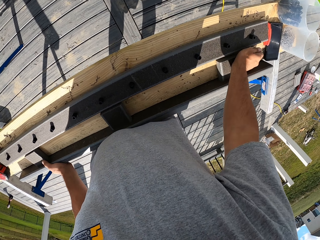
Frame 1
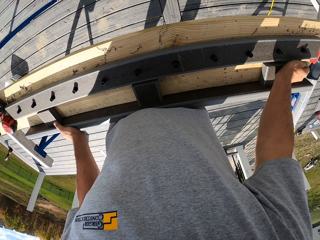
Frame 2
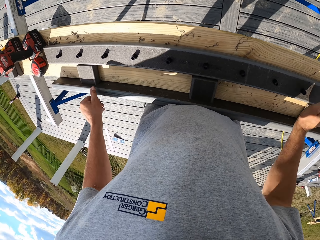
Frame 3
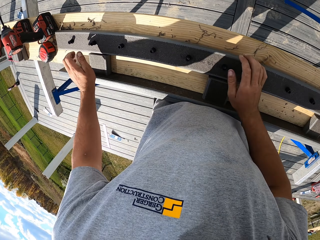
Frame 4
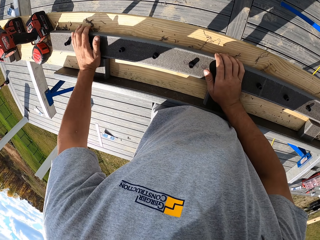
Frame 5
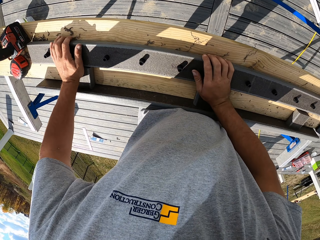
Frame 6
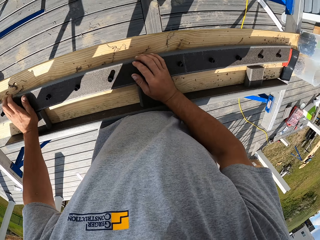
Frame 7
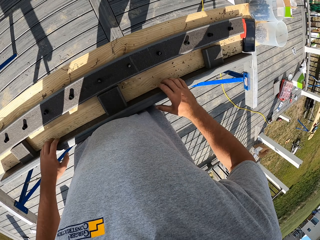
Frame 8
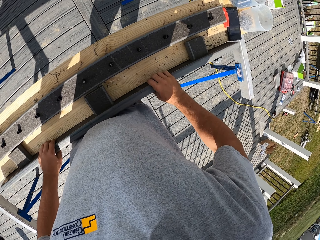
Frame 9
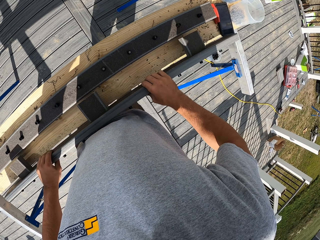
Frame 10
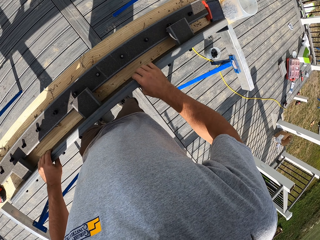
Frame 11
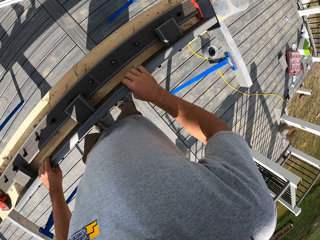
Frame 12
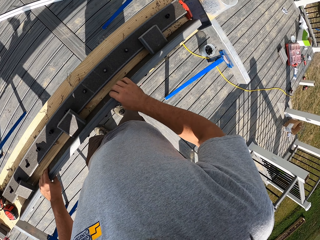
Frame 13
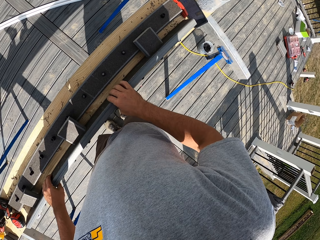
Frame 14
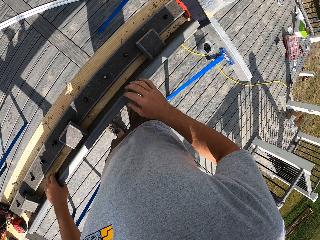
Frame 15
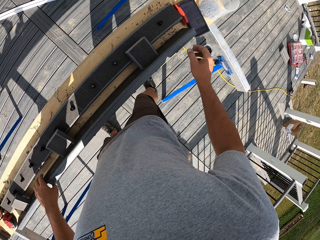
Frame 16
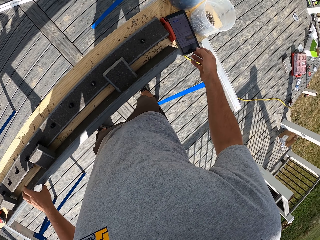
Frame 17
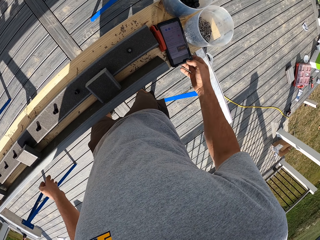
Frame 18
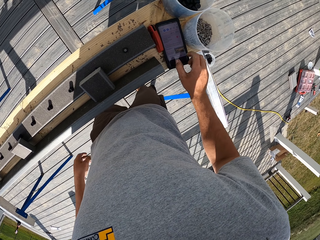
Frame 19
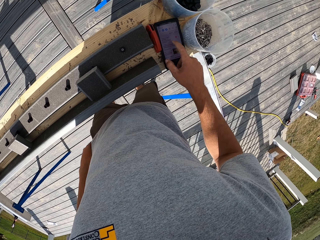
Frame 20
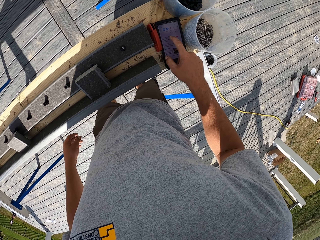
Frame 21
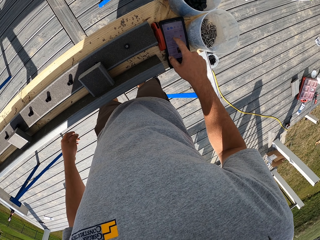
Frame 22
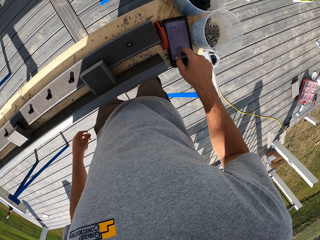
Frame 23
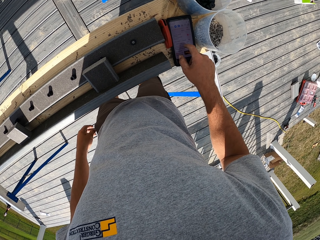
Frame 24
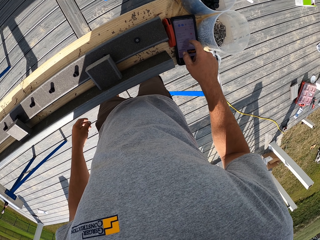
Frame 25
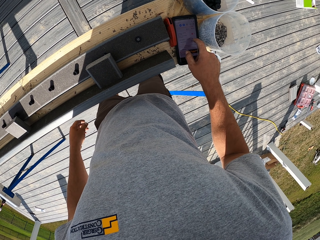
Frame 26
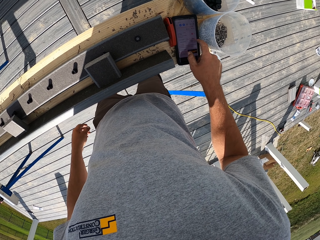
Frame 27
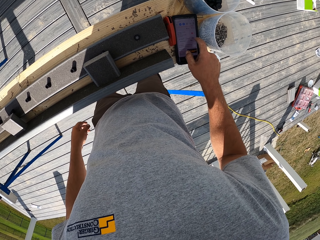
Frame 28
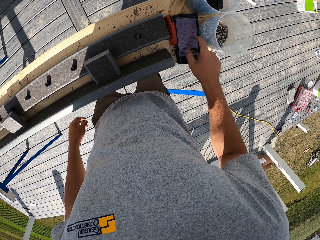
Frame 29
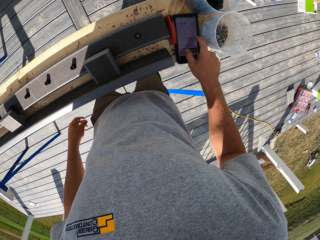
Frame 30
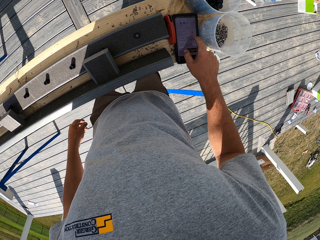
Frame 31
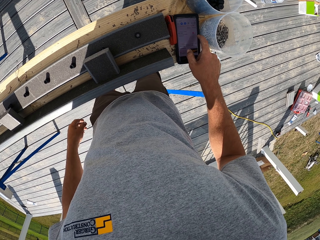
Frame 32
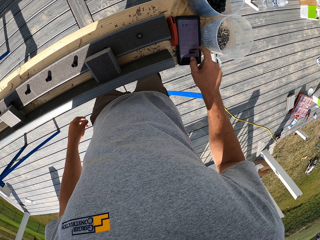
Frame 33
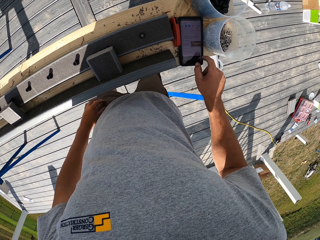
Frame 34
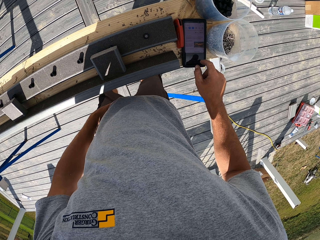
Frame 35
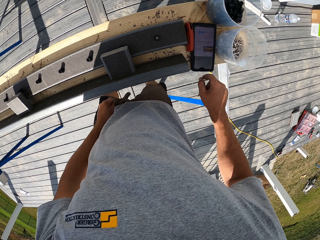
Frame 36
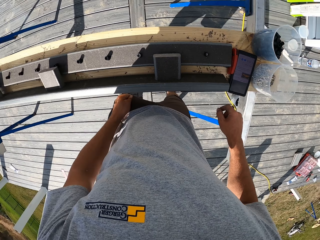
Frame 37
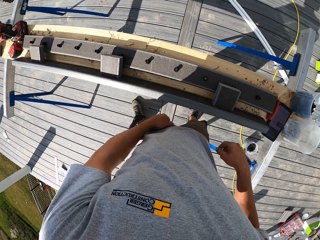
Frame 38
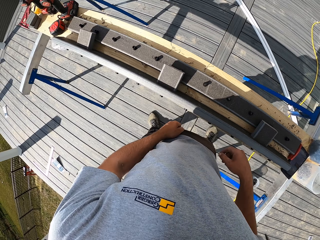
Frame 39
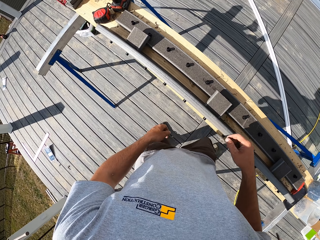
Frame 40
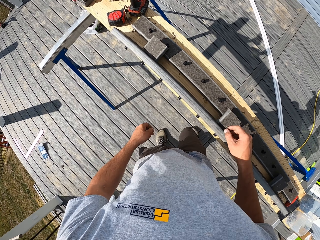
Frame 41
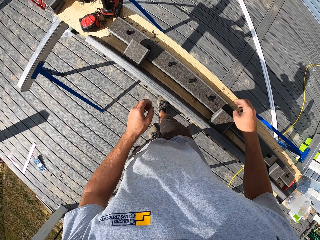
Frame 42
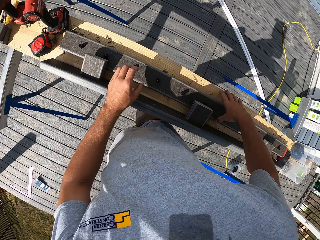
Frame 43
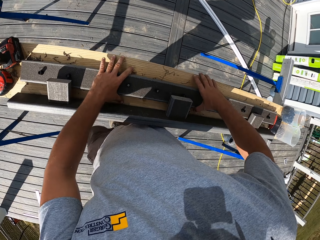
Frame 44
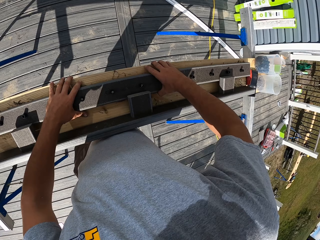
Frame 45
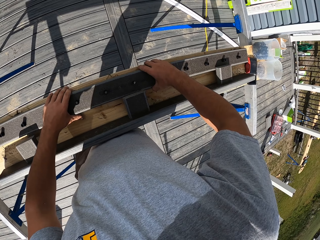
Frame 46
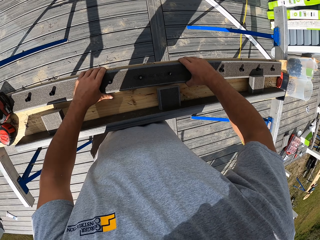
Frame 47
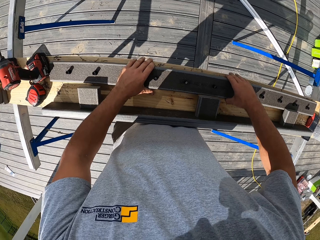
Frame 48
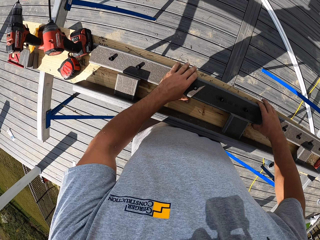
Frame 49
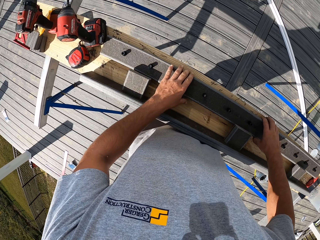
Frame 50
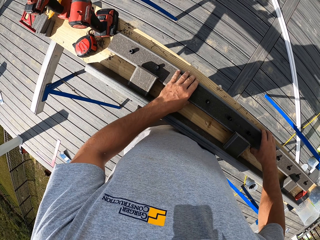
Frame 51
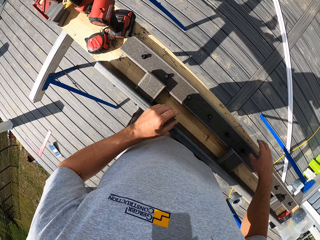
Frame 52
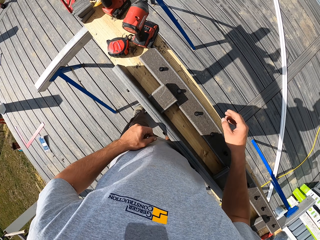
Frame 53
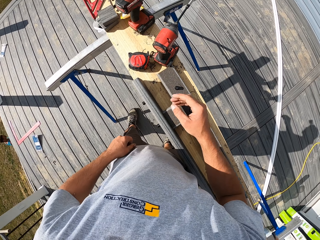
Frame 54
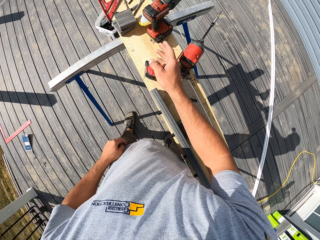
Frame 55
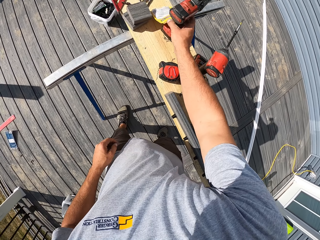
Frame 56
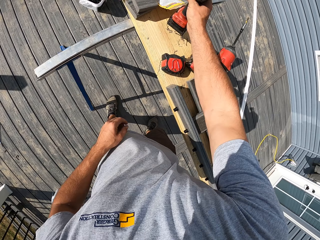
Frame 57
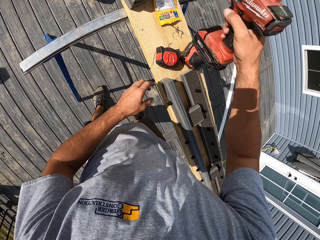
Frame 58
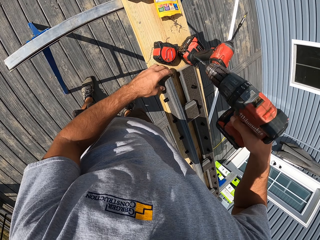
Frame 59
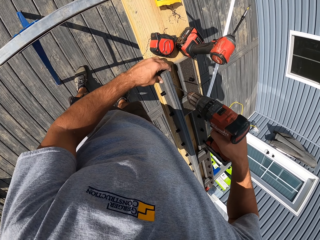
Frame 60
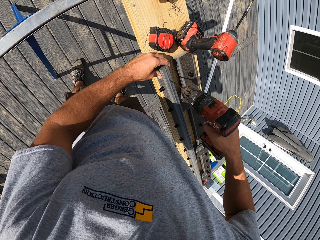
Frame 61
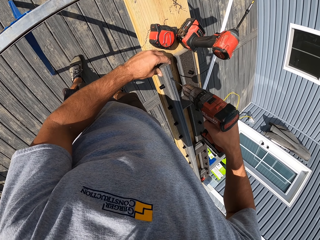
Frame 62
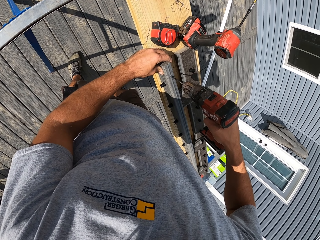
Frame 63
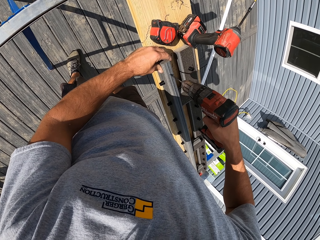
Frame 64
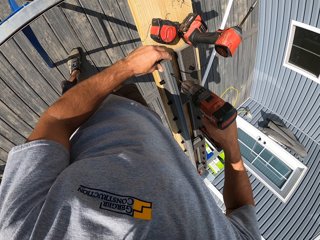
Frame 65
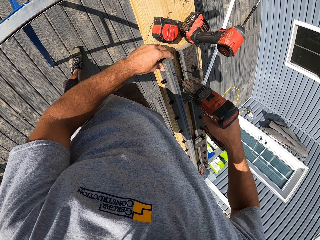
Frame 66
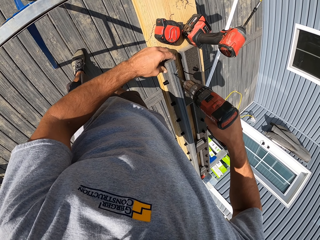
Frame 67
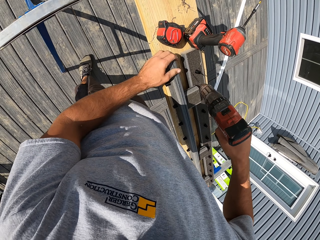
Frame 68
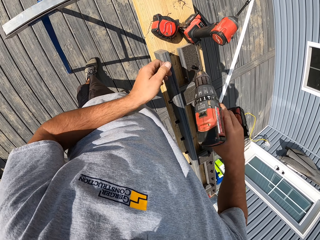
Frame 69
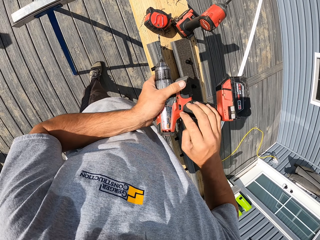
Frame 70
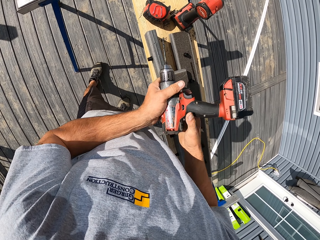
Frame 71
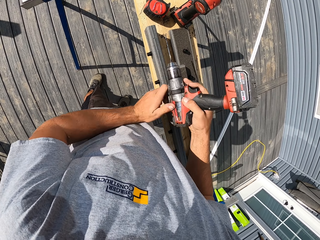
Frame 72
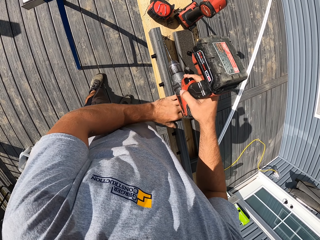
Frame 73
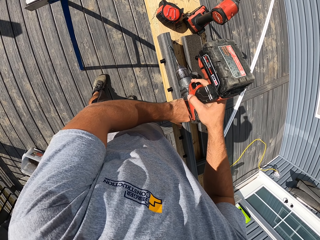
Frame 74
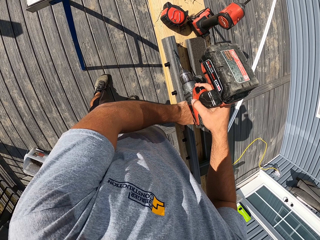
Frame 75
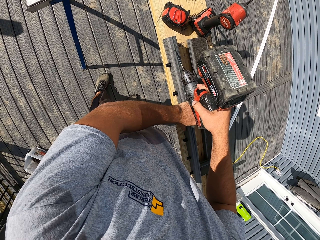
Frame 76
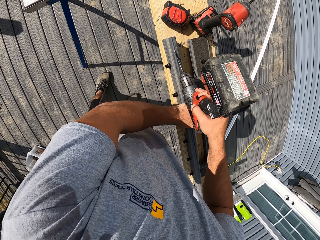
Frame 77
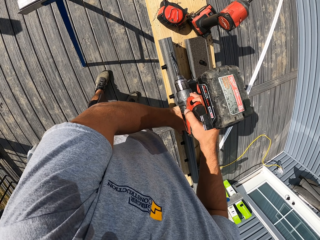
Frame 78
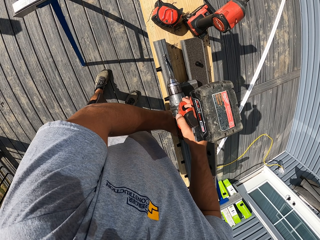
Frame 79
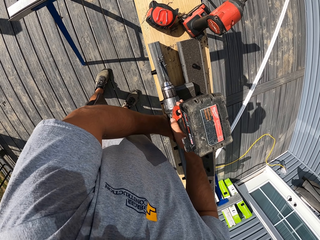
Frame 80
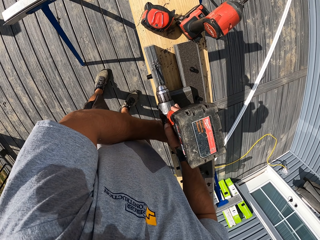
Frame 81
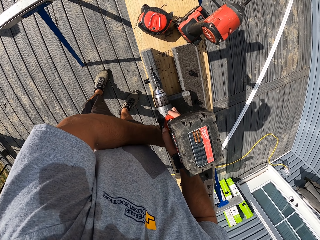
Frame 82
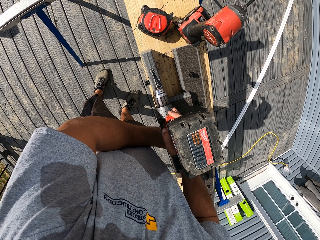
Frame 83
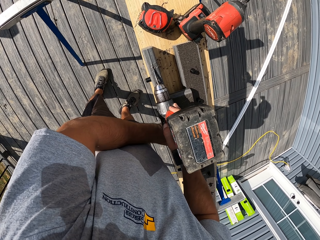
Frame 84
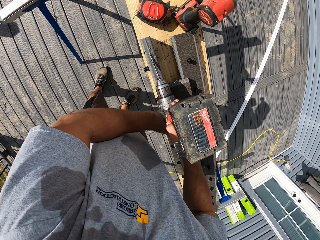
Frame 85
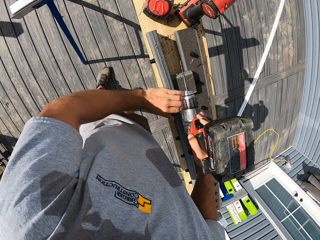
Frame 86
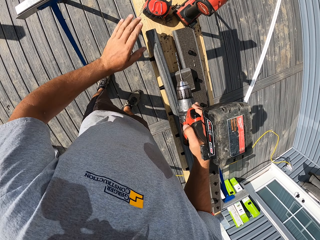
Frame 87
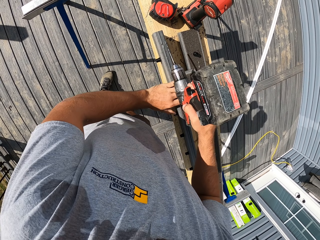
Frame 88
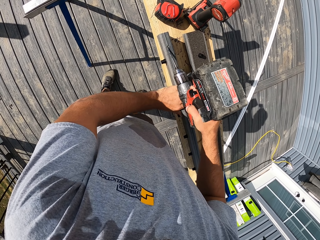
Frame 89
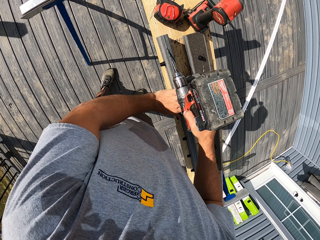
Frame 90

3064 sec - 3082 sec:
The camera wearer moves the bottom rail. They operate the phone. They turn round. They move the bottom rail. They pick up an electric nail gun. They drill the bottom rail. They wipe the sawdust. They adjust the electric nail gun. They drill the bottom rail. They wipe the sawdust.
